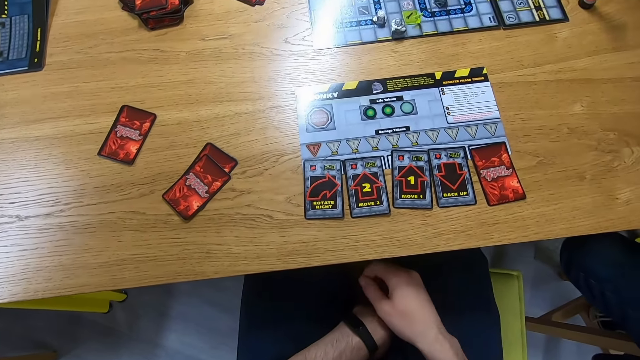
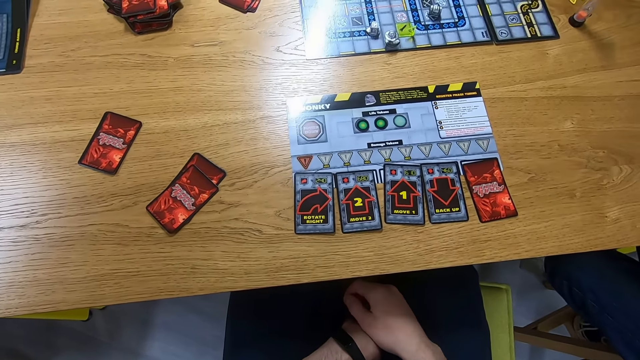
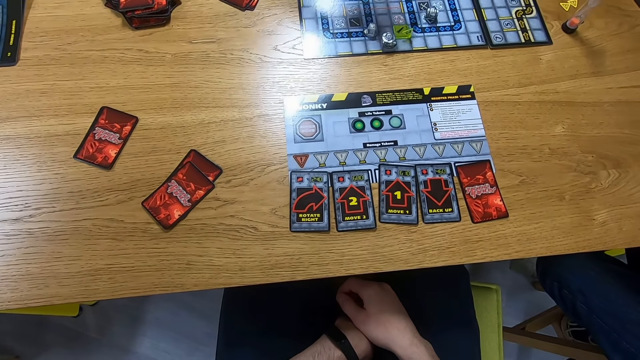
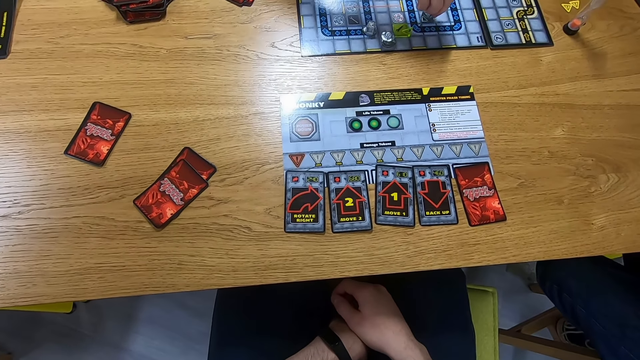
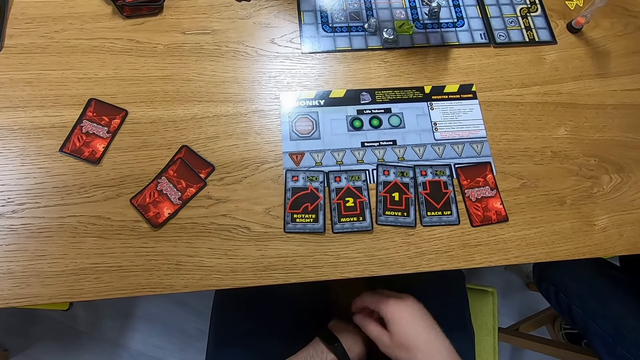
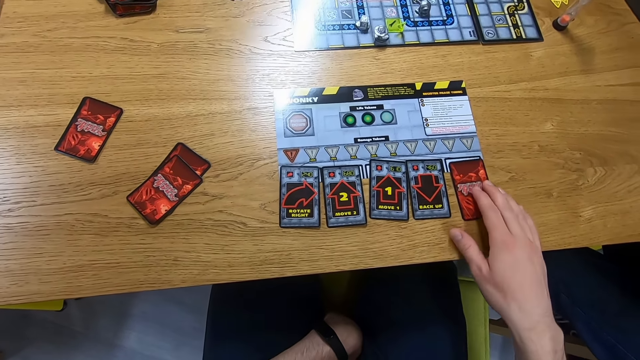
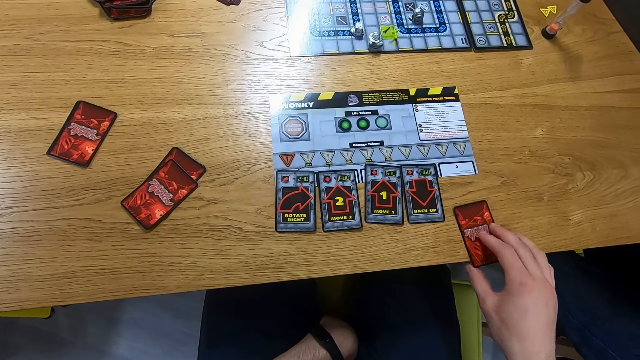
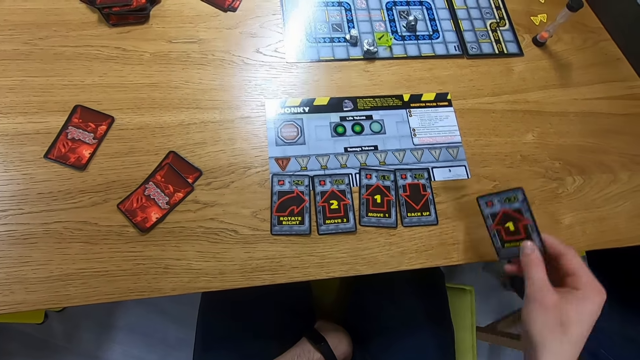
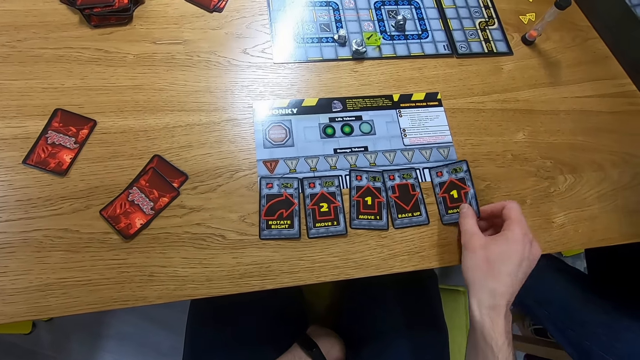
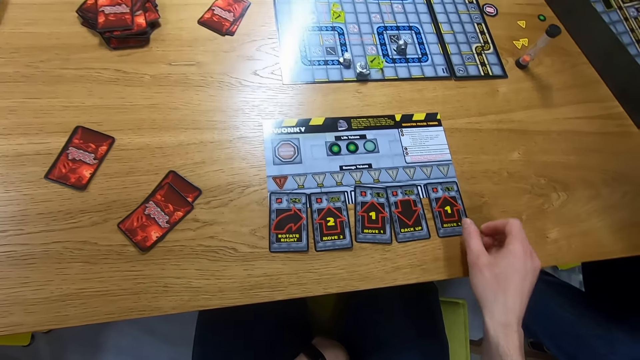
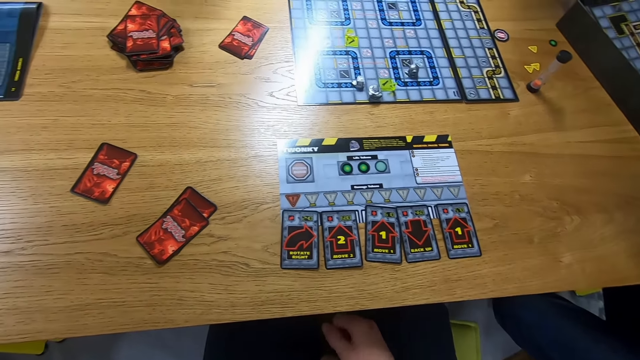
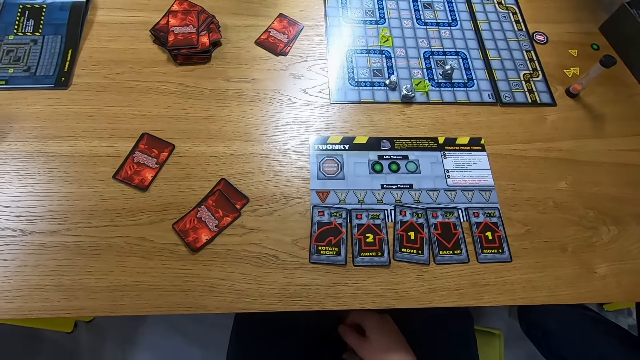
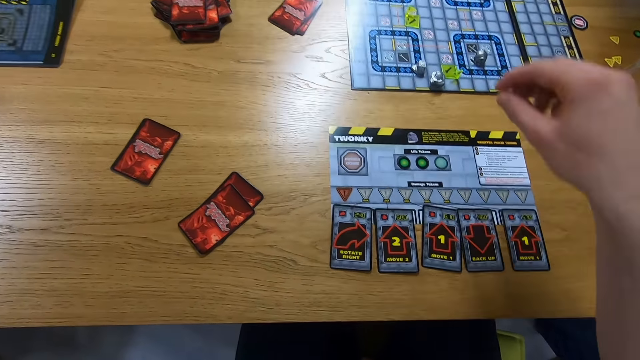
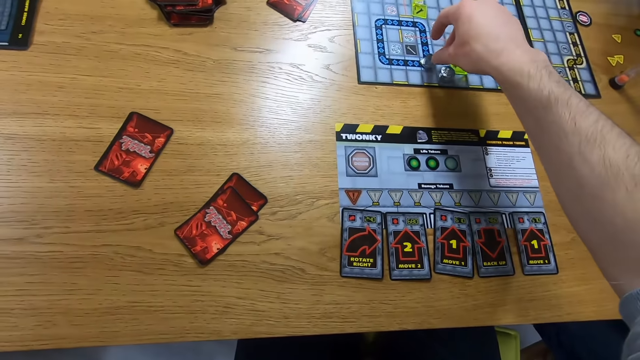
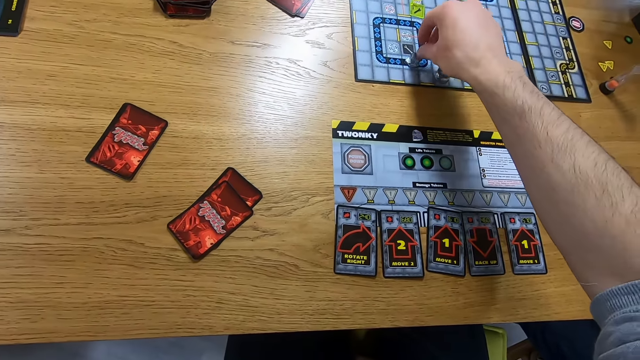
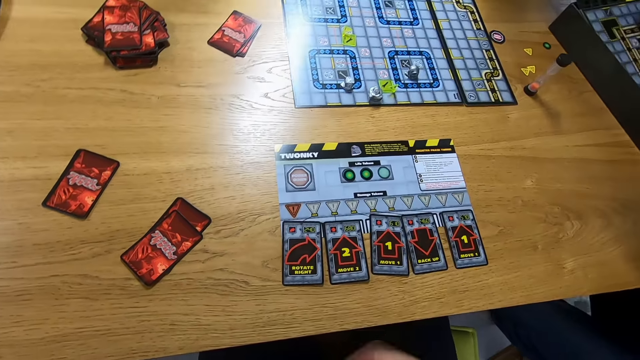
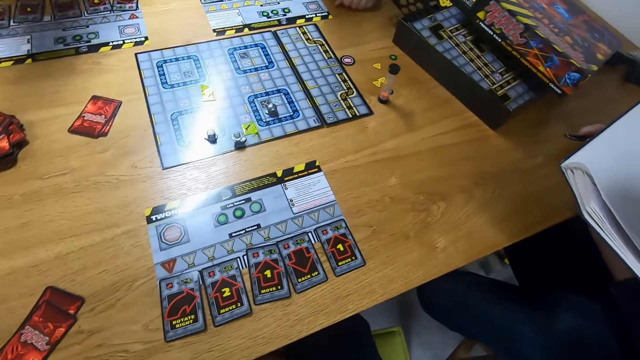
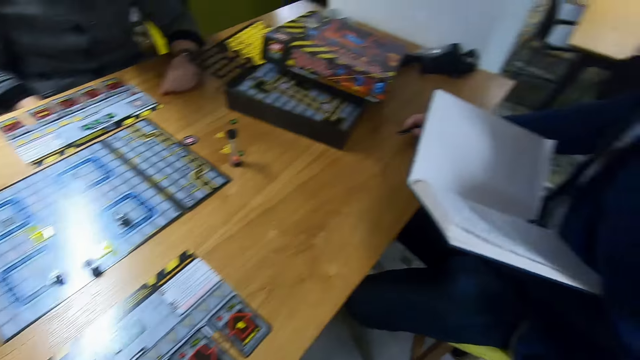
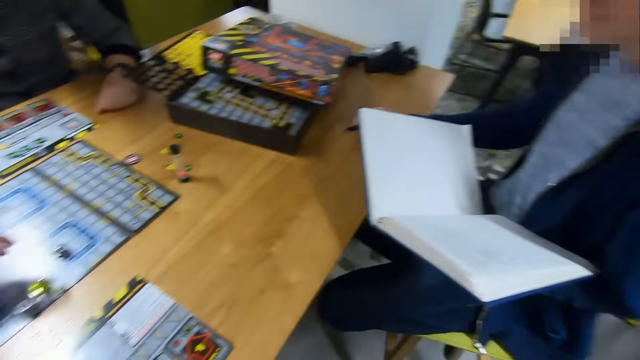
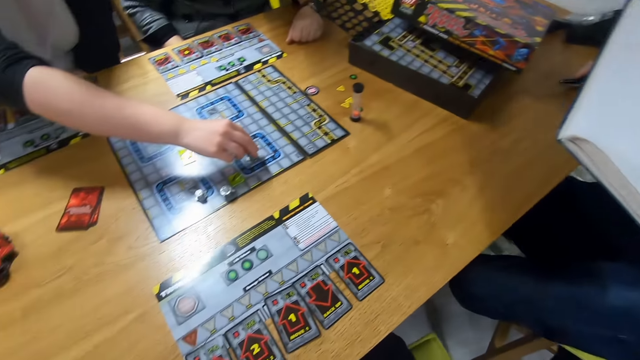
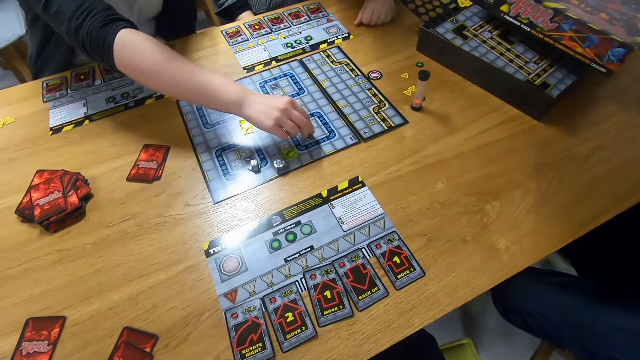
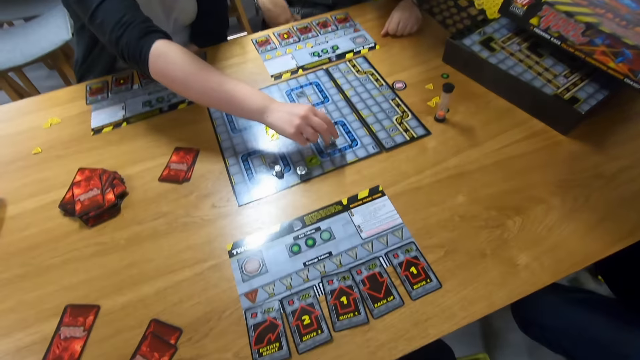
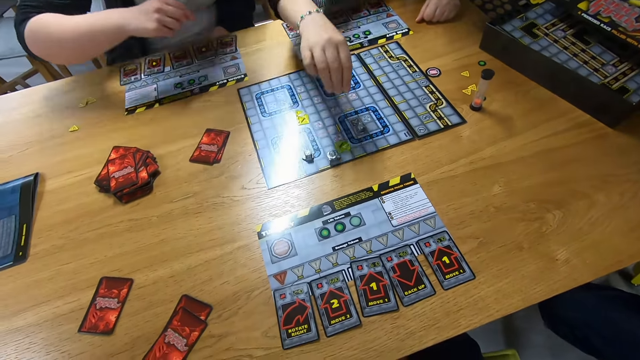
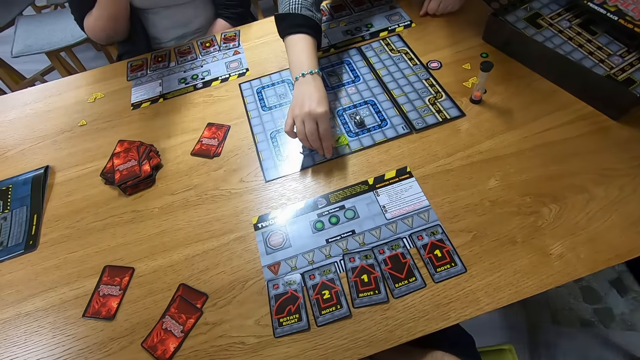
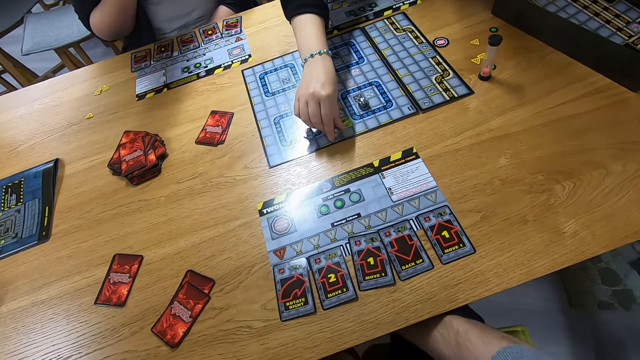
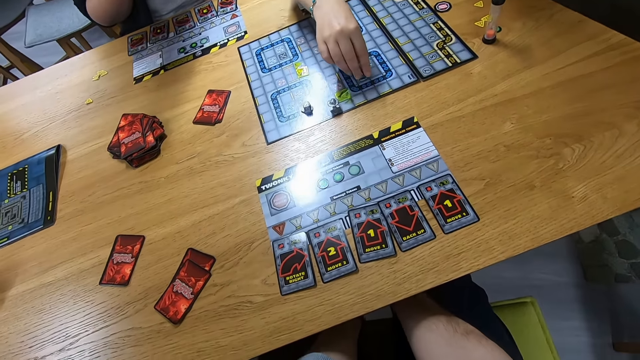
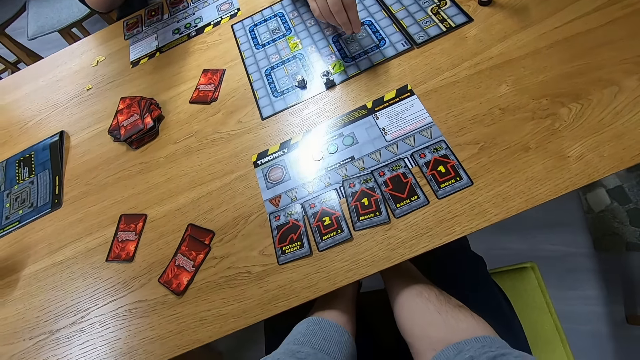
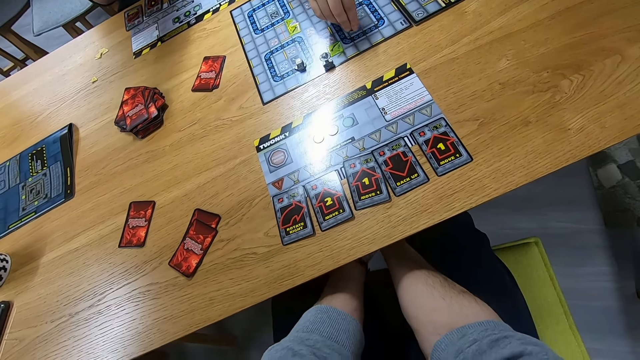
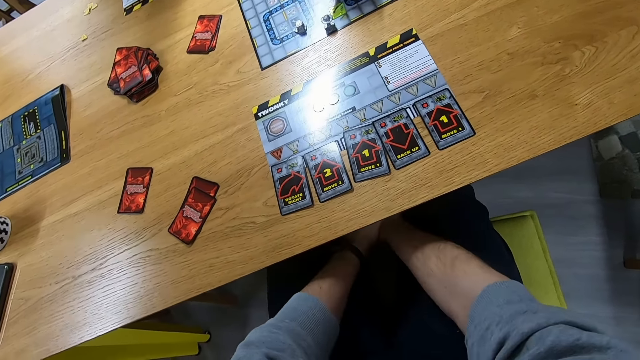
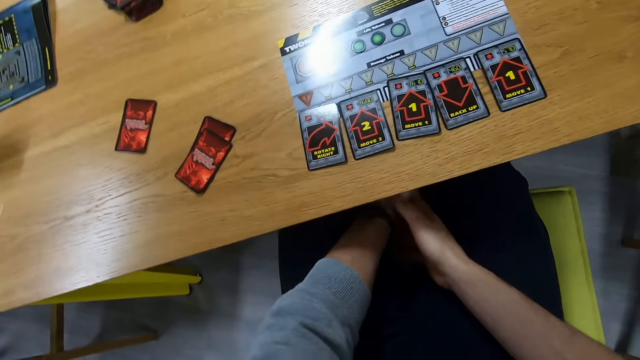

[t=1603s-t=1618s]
A person moves a robo rally robot on the board. The camera wearer turns a card. They move the robo rally robot on the board. They turn around and look around. The person moves the robo rally robot on the board. Another person moves the robo rally robot on the board. The other person lifts the robo rally robot and places the robo rally robot on the board.

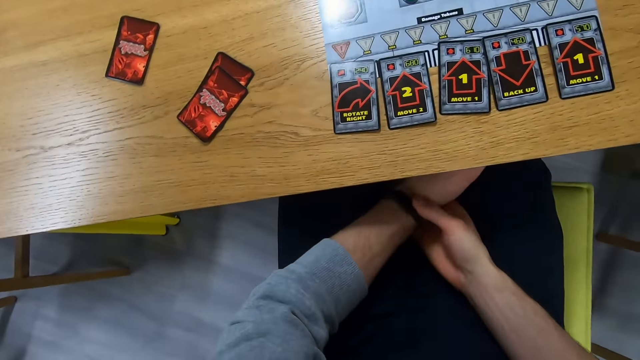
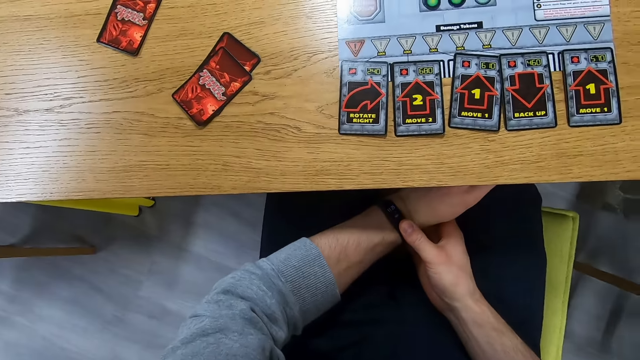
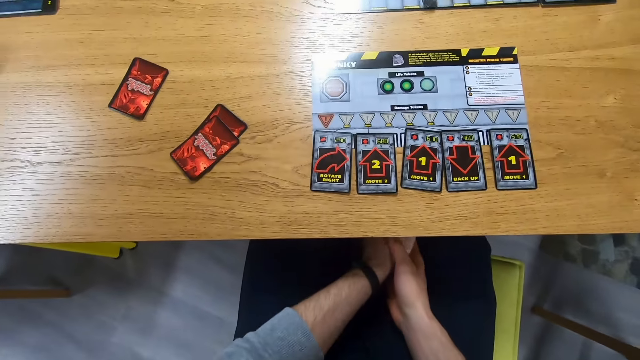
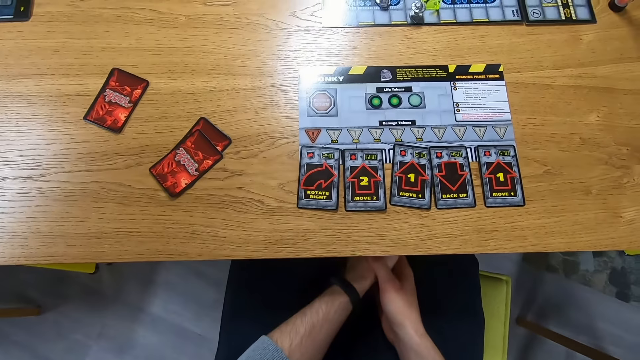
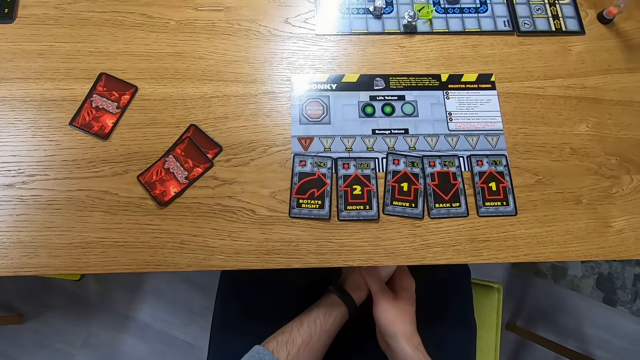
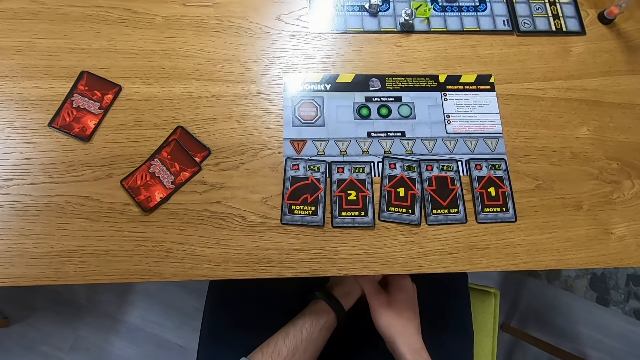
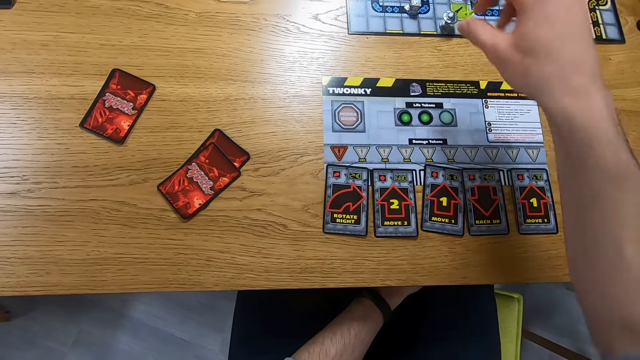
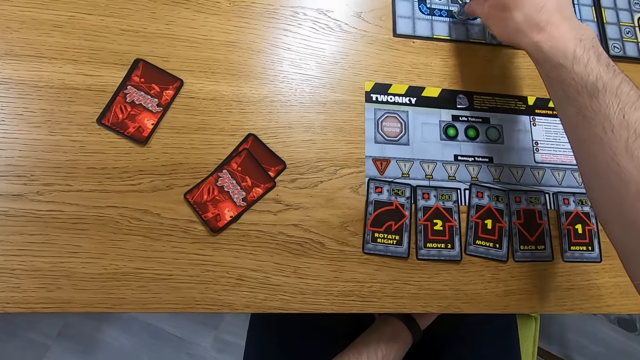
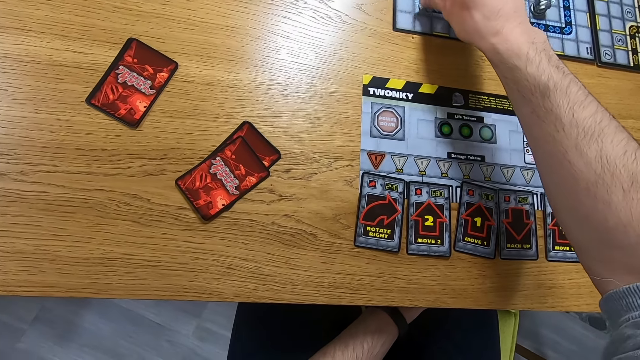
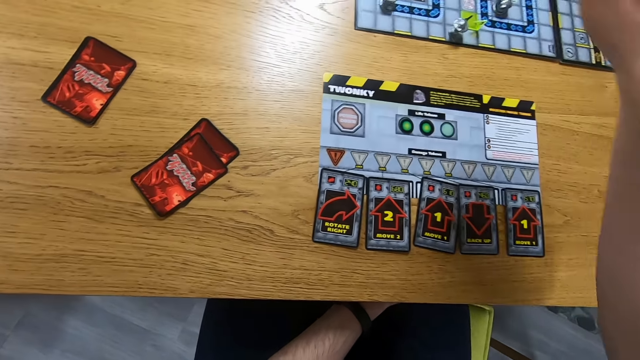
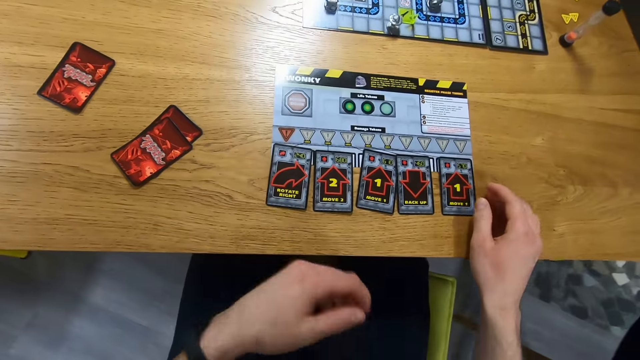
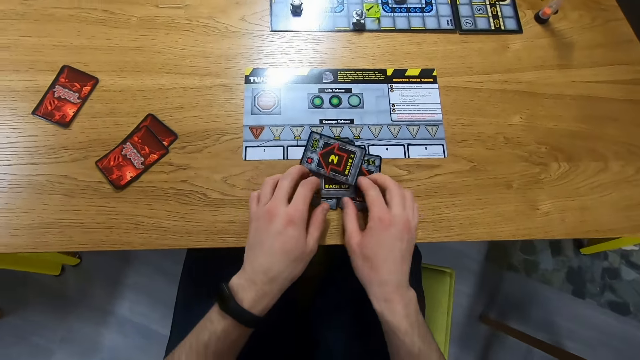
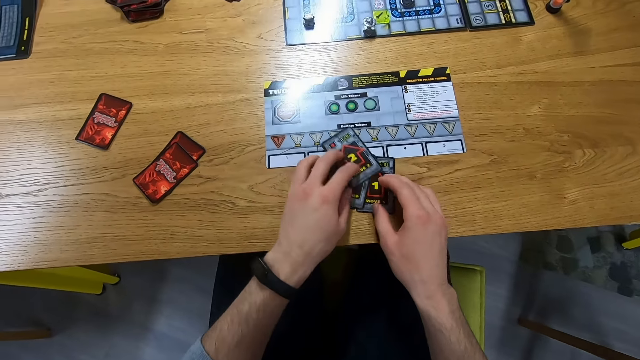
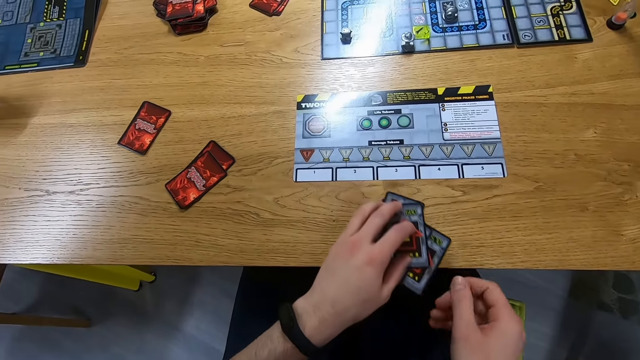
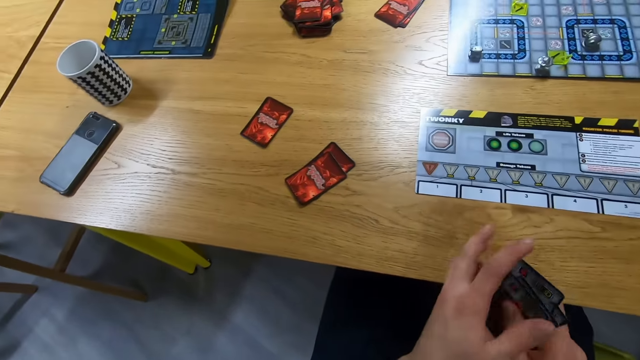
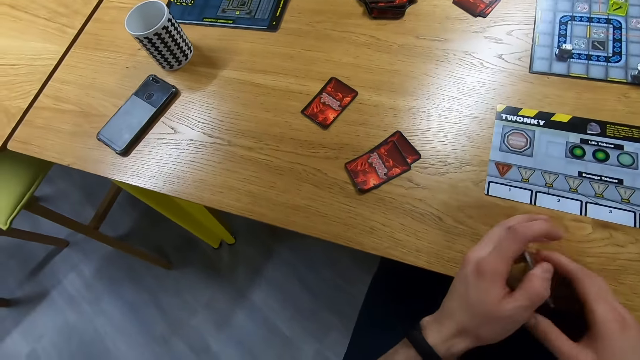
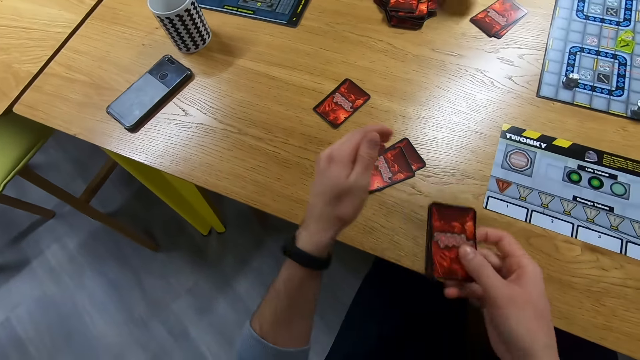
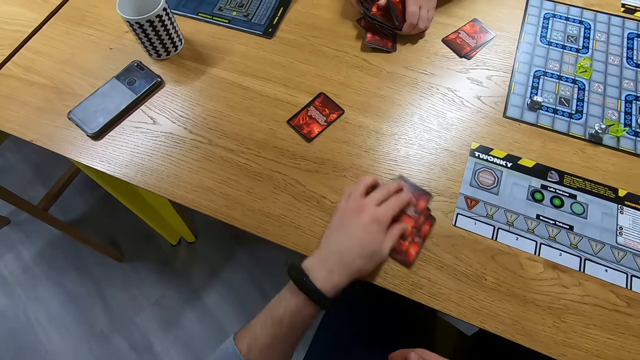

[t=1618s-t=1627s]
The camera wearer presses a watch. They look at the wristwatch. They move the Robo Rally robot on the board. They pick the cards. They place the cards on the table. A lady picks the cards. The camera wearer picks the cards.
